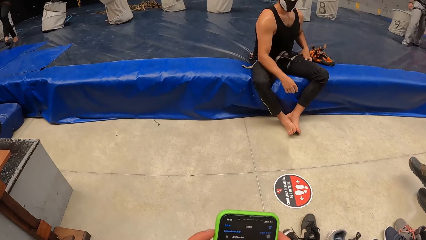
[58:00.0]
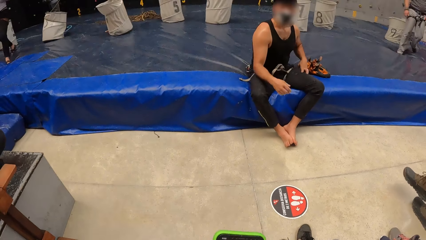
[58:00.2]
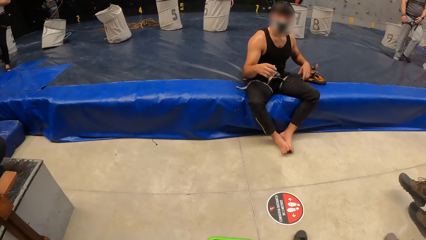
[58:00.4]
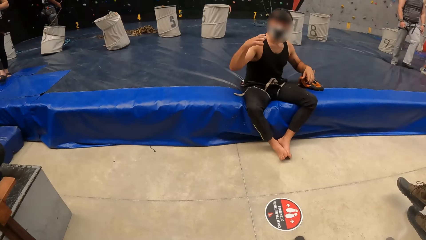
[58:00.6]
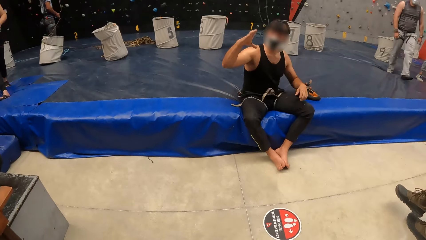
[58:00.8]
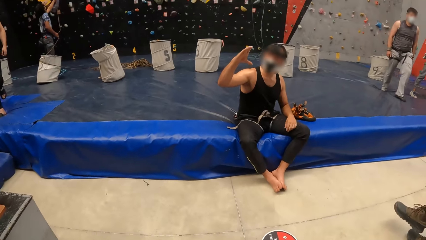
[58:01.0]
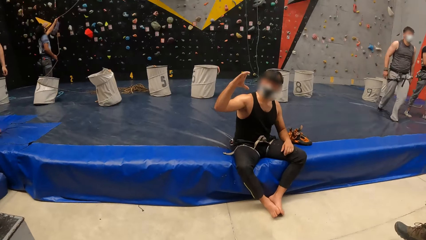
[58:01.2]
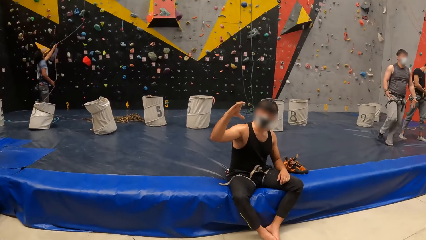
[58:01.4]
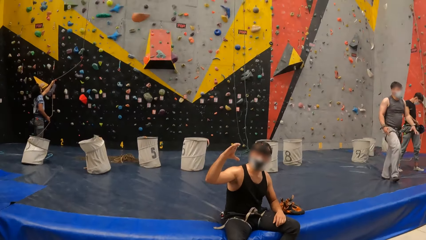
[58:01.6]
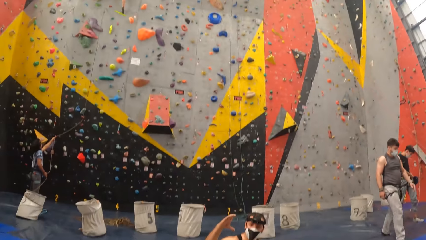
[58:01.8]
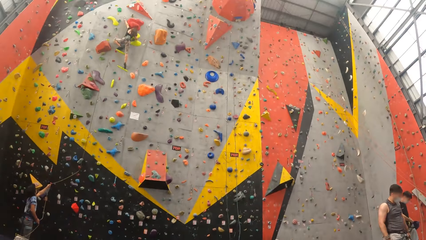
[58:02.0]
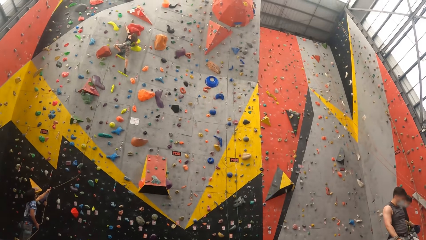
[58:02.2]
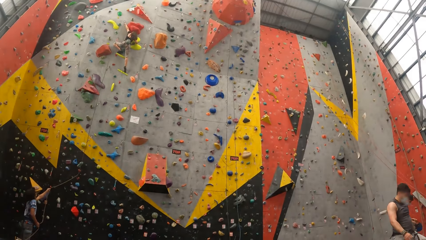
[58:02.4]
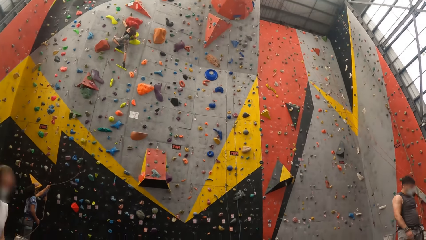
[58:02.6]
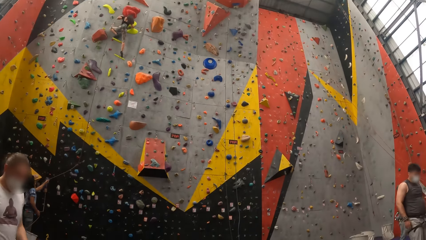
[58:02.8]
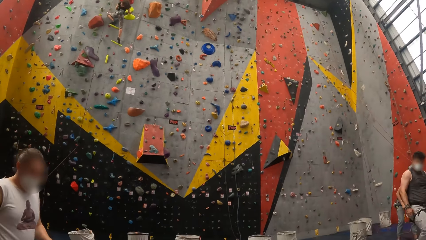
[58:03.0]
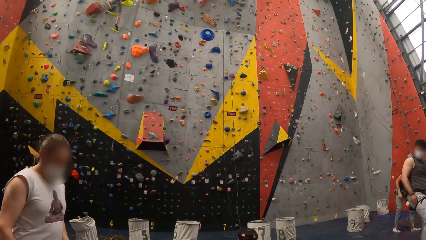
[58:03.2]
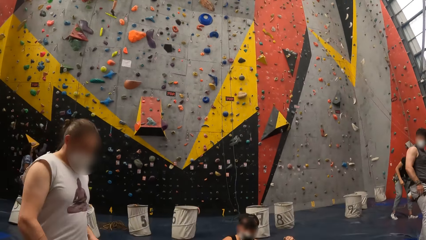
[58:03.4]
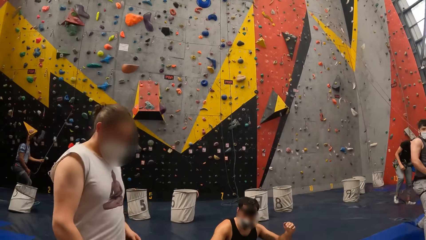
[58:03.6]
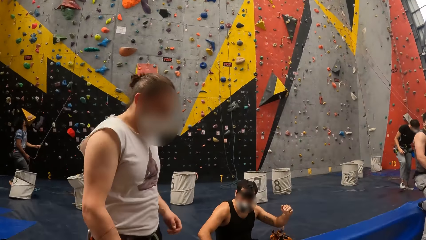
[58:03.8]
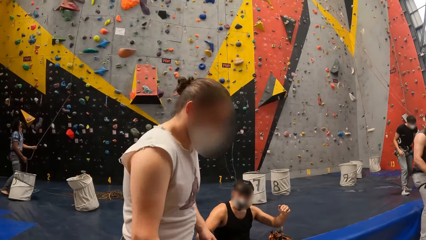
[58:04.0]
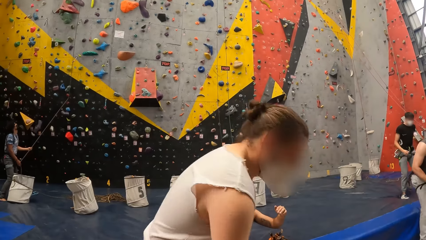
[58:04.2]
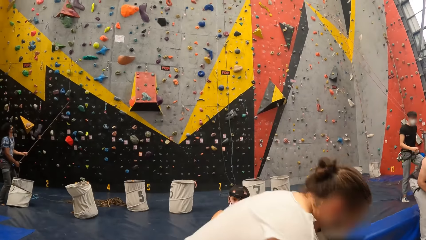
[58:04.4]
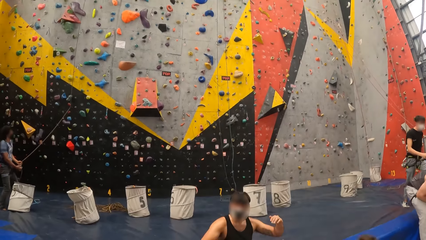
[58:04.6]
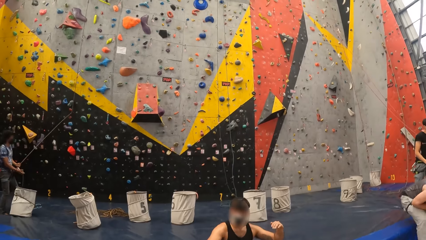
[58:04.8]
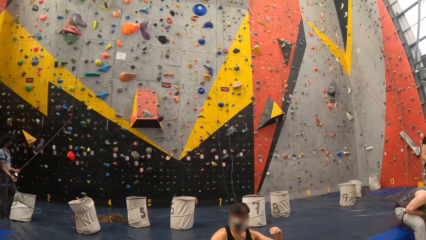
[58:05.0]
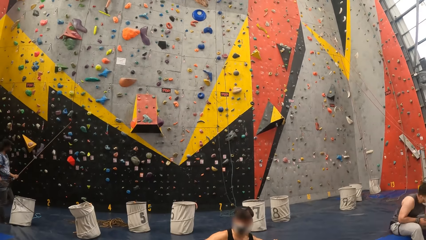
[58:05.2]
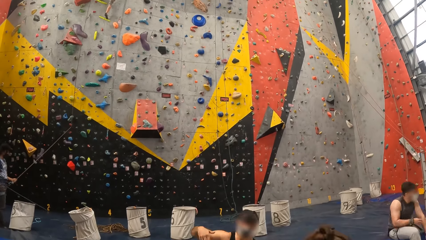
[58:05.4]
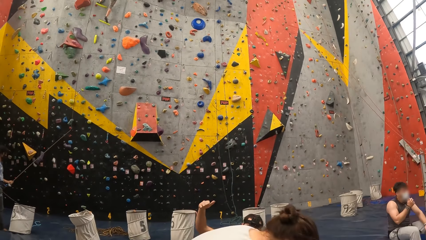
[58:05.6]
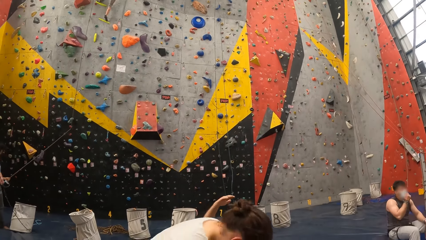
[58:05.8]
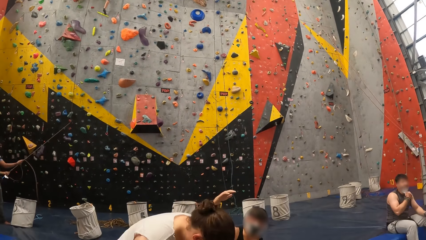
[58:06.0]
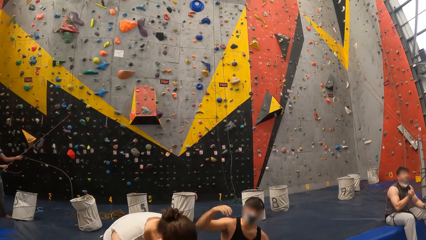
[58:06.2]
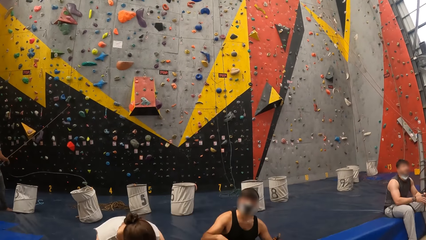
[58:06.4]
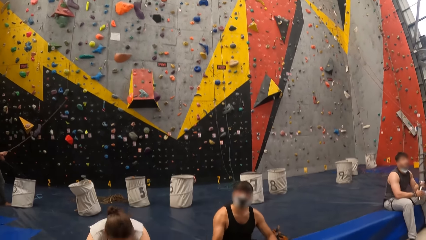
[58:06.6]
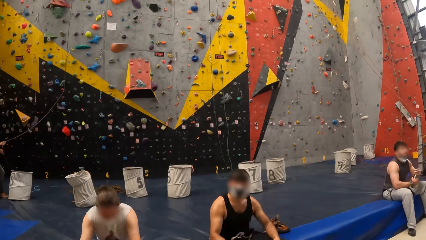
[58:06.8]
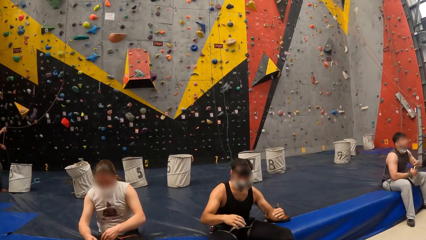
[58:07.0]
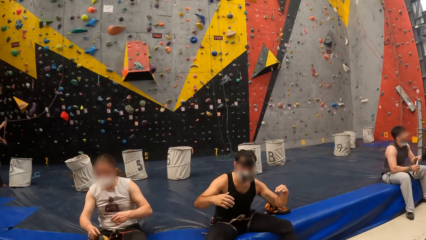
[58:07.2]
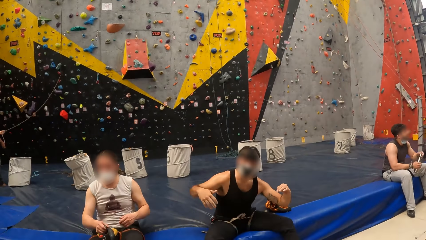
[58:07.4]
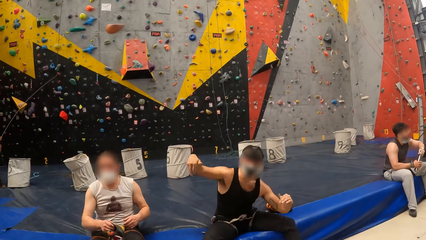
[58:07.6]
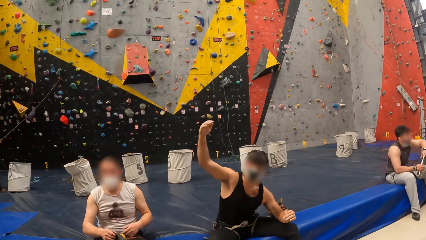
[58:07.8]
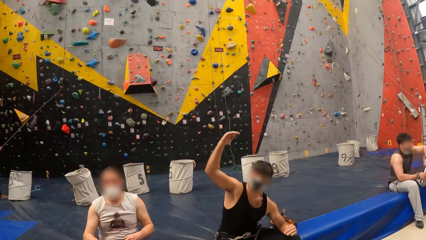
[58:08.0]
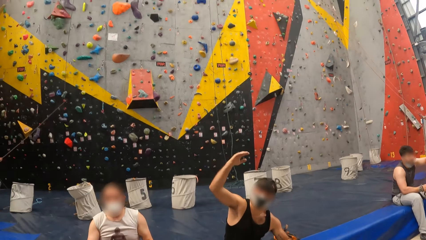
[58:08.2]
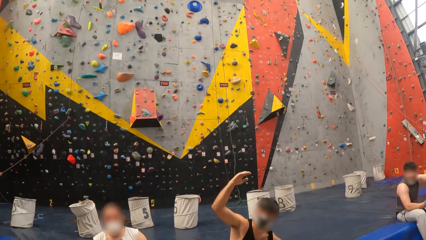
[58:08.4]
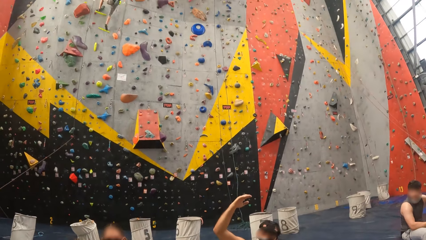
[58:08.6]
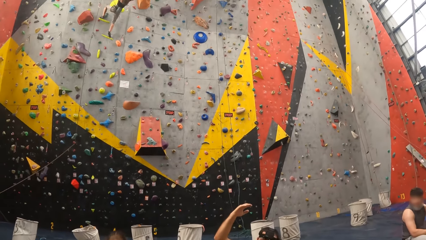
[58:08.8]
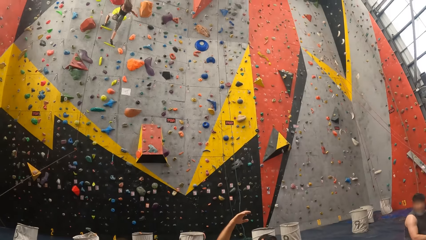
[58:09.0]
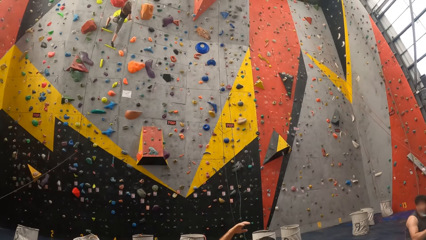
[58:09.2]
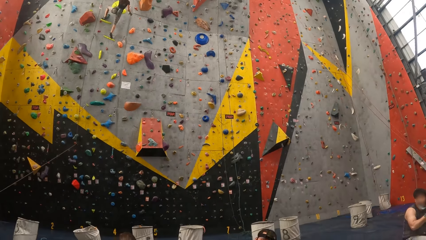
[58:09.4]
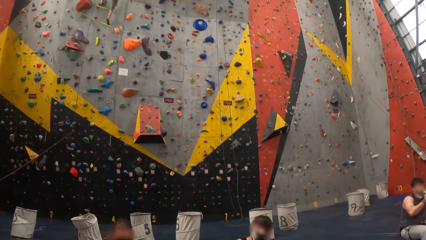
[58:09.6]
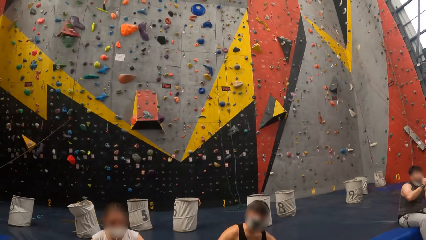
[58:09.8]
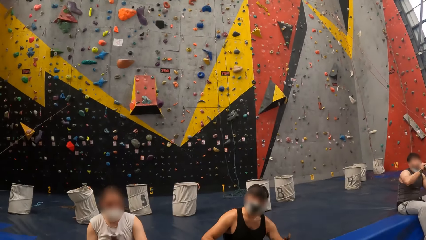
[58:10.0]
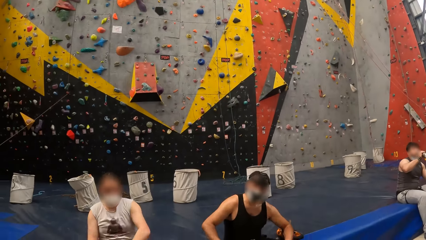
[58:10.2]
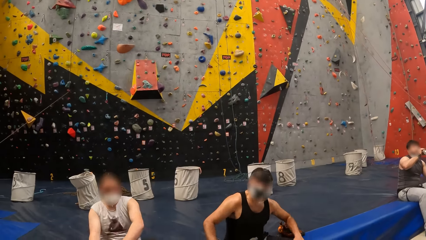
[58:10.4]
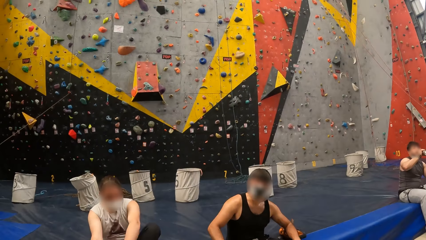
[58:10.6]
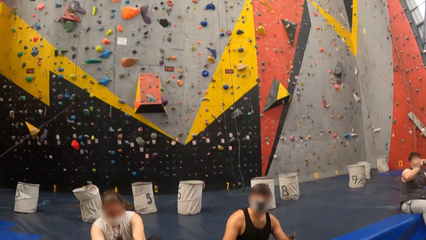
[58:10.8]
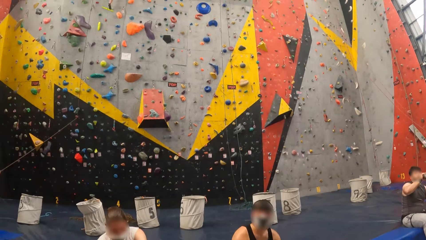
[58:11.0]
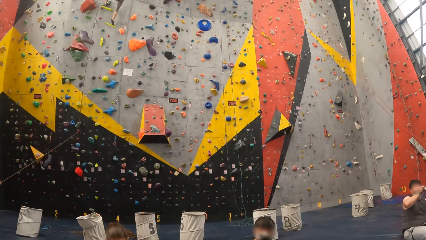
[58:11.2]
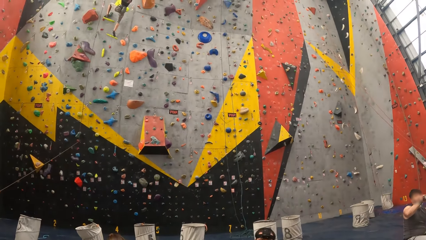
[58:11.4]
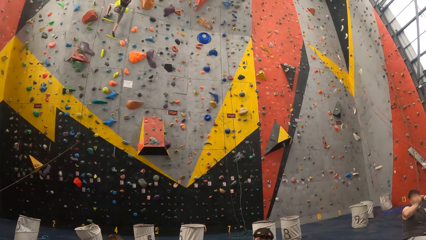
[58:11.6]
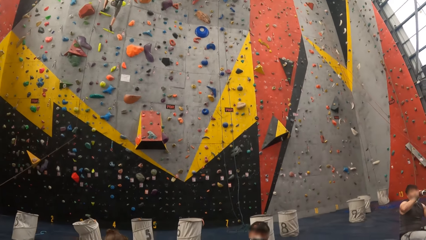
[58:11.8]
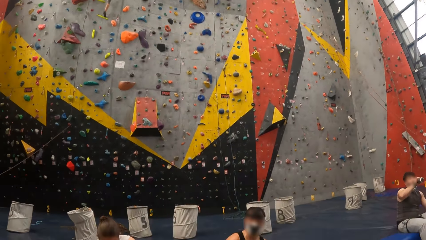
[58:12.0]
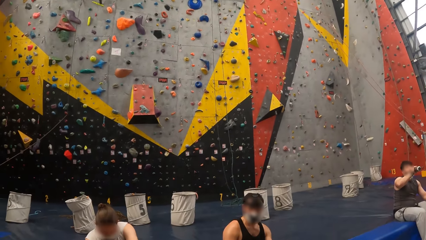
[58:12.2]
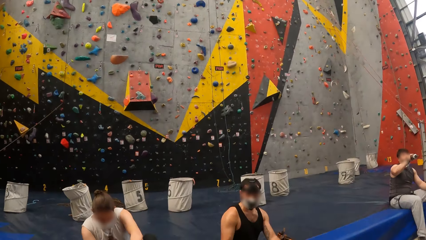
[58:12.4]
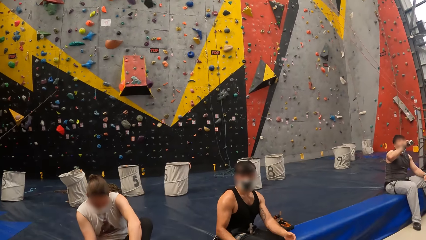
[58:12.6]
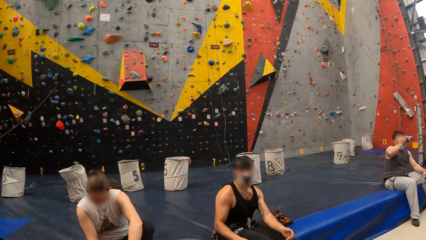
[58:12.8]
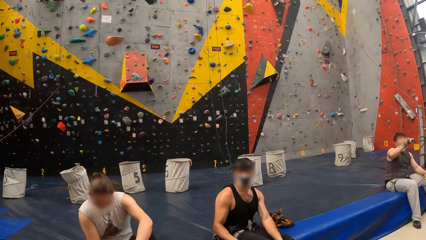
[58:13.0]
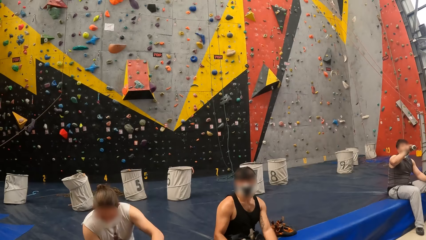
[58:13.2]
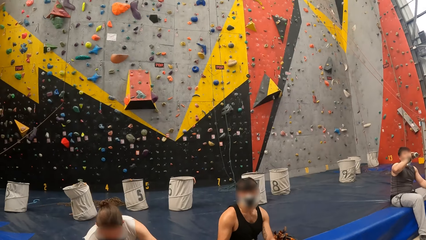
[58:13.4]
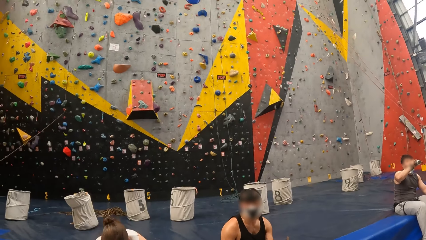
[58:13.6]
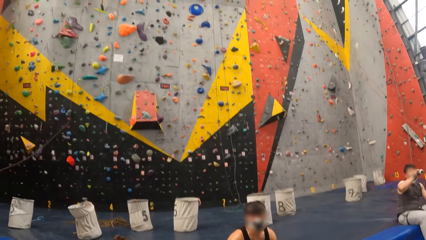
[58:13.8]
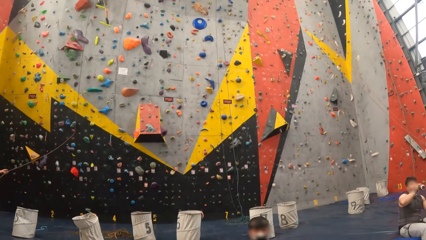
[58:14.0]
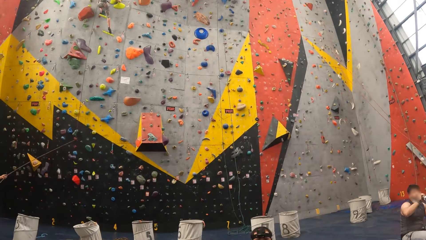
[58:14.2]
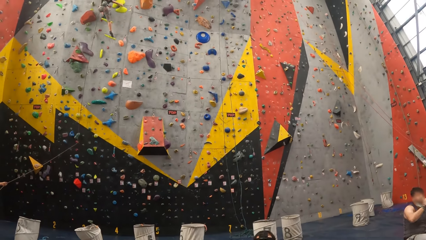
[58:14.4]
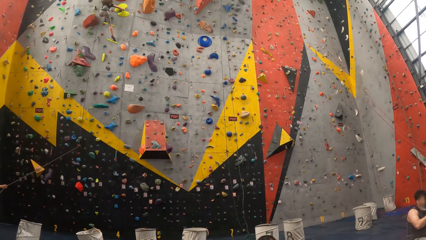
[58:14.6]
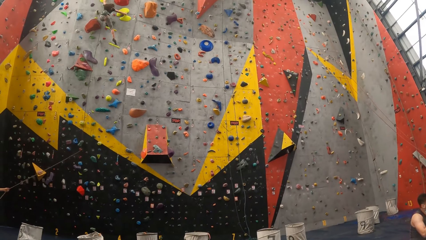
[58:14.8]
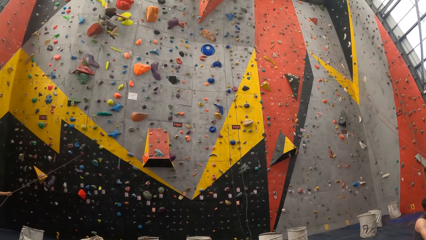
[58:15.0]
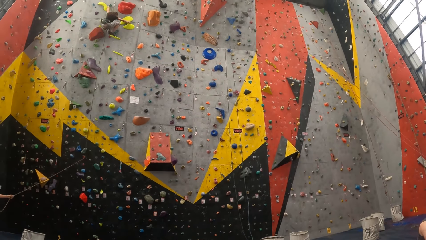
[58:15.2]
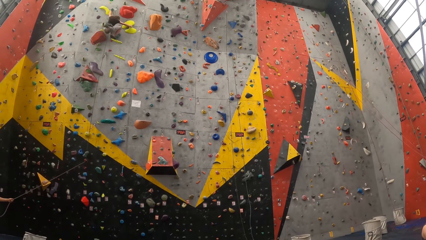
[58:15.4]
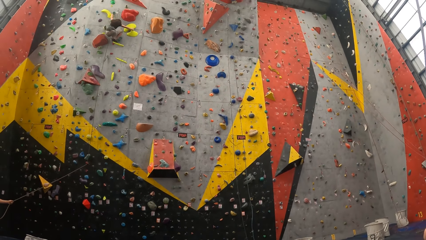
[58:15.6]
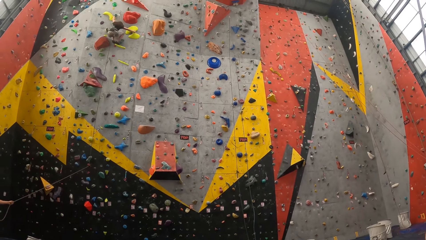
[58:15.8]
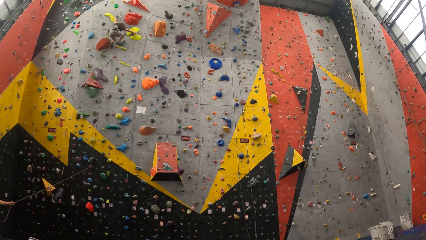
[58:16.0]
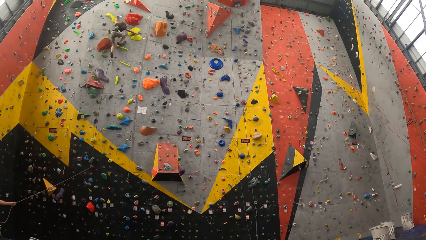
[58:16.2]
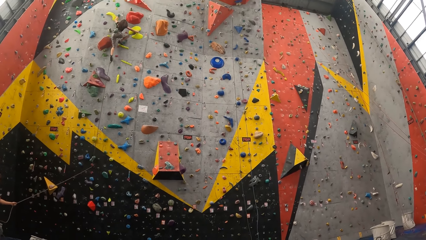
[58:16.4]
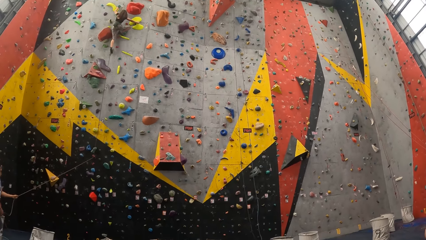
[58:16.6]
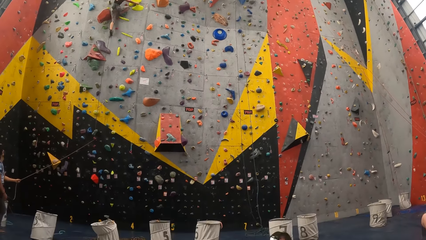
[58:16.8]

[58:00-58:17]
A man lifts the right hand. The camera wearer stares up the building. A lady walks around. She bends the body. The man lifts the right hand. The lady sits on a carpet. The man lifts the right hand. The camera wearer stares up the building. They stare around. The lady looks at the camera wearer. The camera wearer stares up the building. They stare around. They stare up the building.
